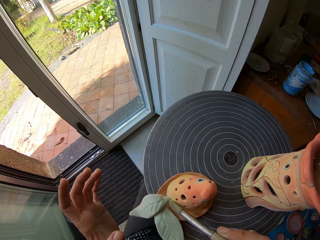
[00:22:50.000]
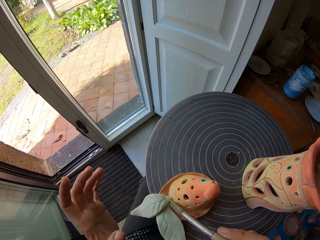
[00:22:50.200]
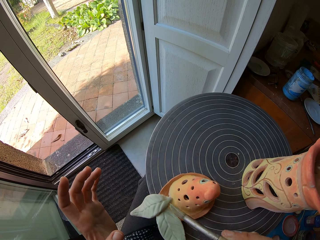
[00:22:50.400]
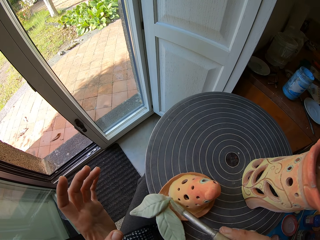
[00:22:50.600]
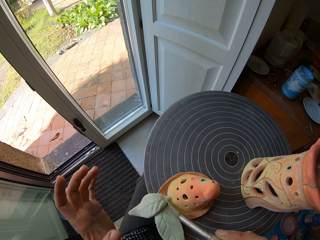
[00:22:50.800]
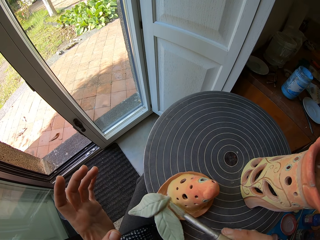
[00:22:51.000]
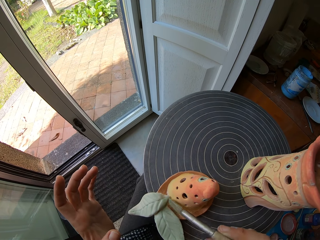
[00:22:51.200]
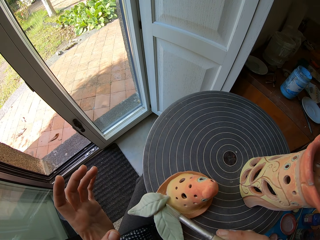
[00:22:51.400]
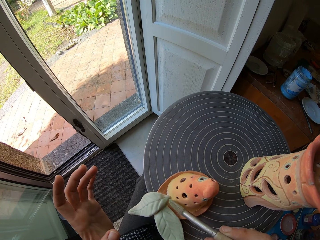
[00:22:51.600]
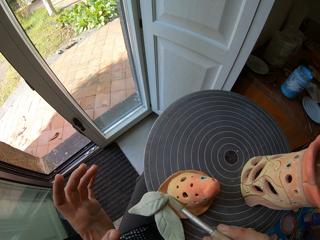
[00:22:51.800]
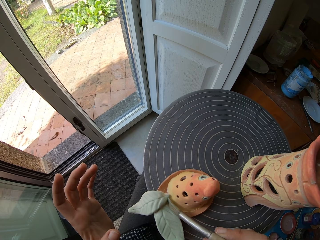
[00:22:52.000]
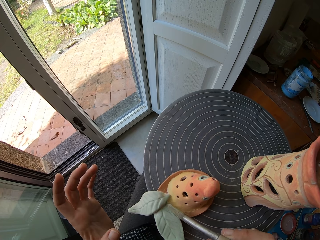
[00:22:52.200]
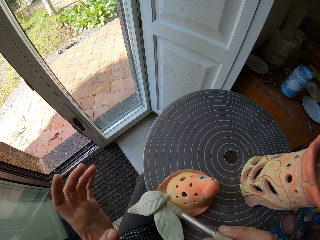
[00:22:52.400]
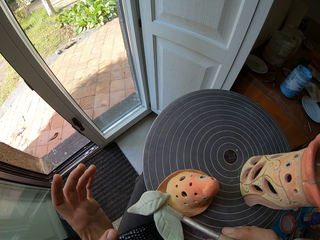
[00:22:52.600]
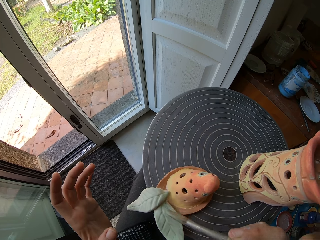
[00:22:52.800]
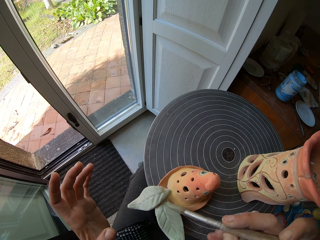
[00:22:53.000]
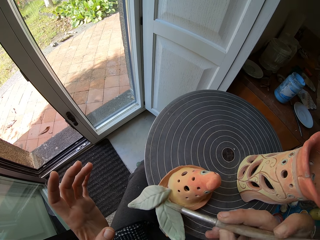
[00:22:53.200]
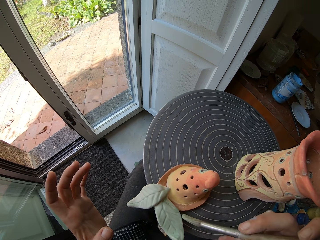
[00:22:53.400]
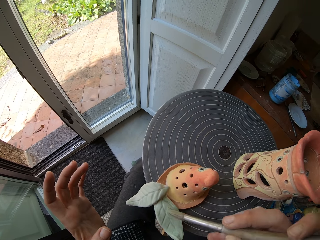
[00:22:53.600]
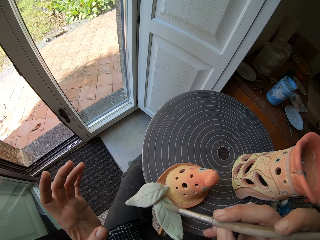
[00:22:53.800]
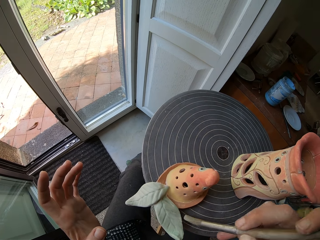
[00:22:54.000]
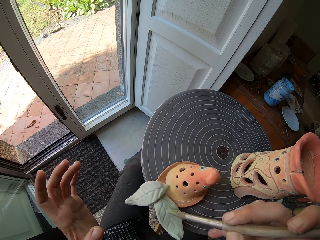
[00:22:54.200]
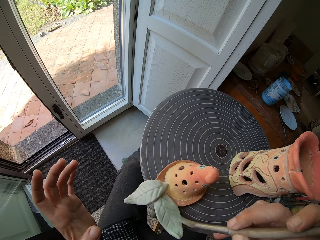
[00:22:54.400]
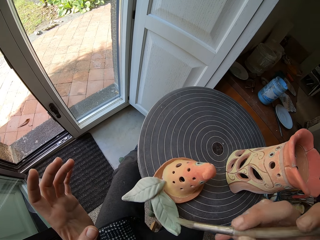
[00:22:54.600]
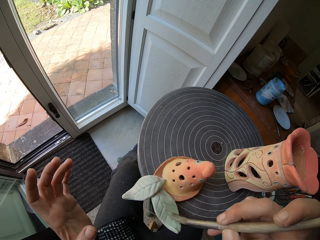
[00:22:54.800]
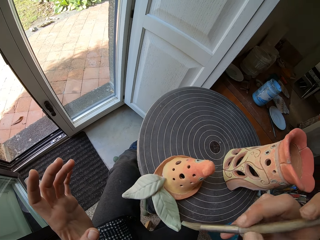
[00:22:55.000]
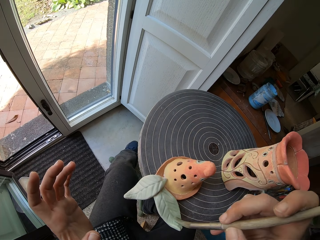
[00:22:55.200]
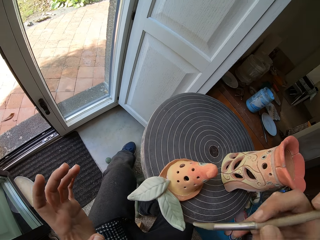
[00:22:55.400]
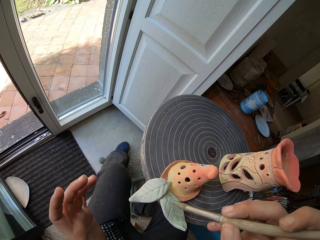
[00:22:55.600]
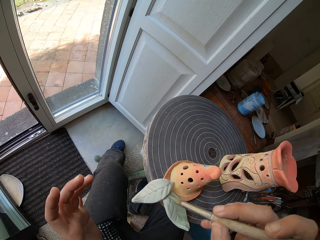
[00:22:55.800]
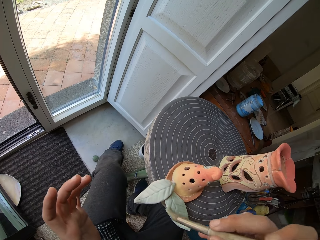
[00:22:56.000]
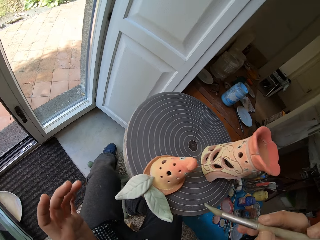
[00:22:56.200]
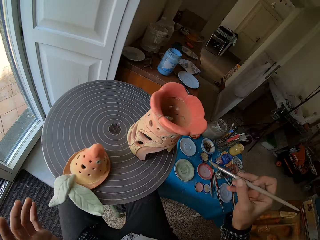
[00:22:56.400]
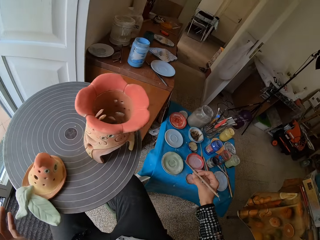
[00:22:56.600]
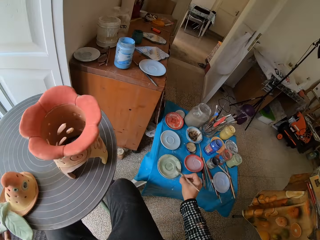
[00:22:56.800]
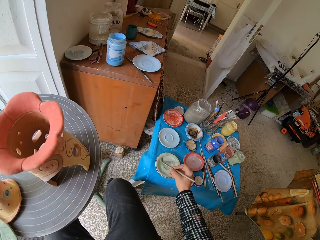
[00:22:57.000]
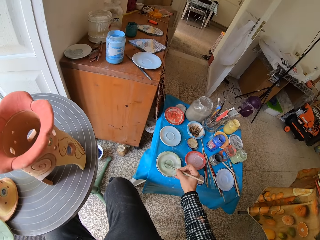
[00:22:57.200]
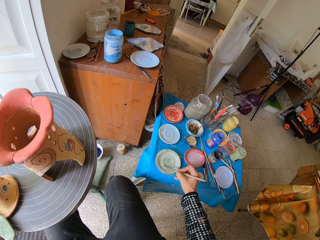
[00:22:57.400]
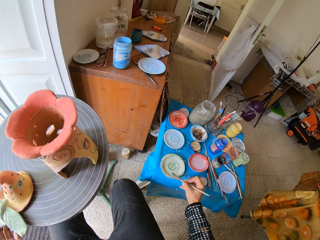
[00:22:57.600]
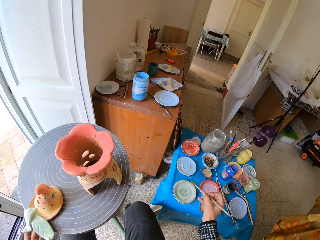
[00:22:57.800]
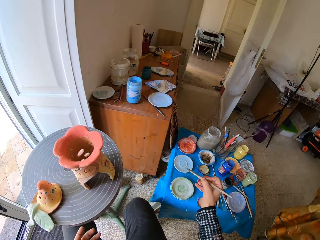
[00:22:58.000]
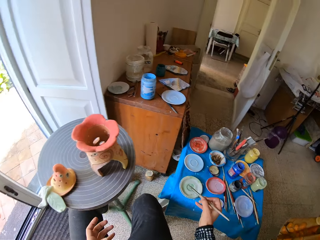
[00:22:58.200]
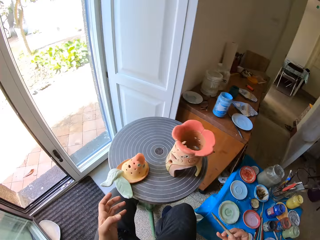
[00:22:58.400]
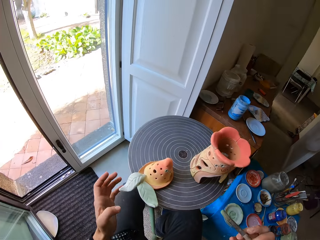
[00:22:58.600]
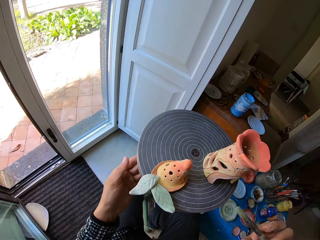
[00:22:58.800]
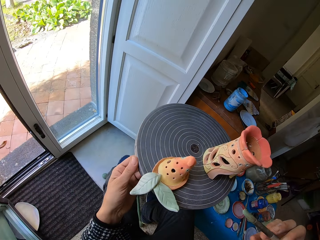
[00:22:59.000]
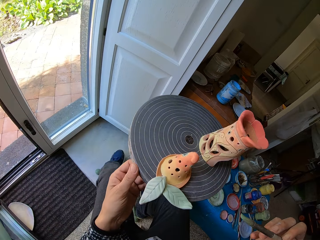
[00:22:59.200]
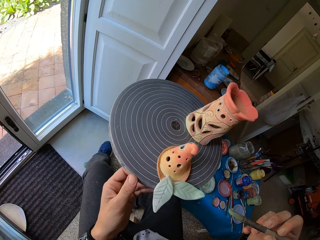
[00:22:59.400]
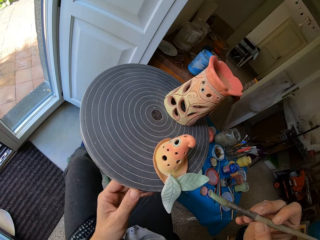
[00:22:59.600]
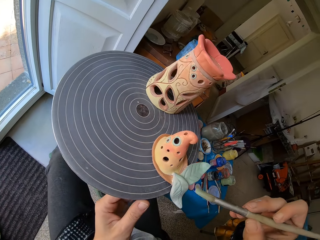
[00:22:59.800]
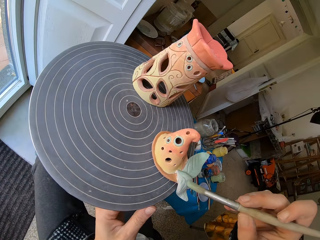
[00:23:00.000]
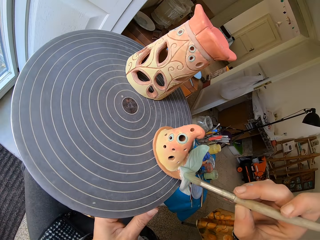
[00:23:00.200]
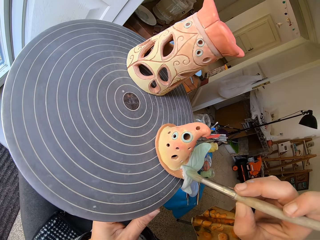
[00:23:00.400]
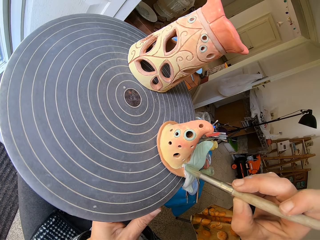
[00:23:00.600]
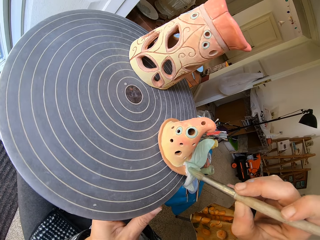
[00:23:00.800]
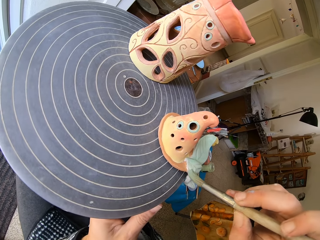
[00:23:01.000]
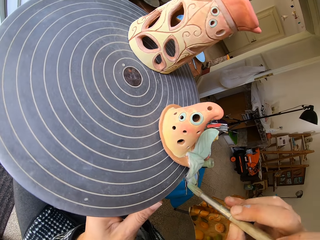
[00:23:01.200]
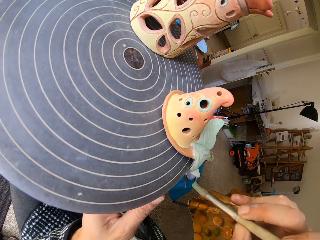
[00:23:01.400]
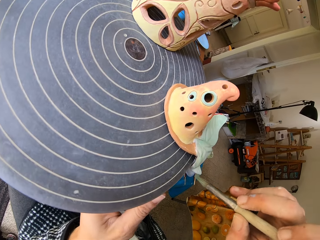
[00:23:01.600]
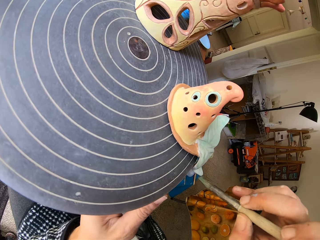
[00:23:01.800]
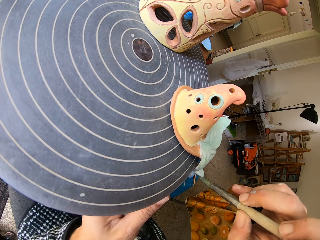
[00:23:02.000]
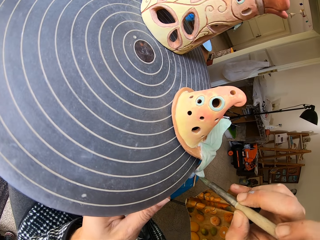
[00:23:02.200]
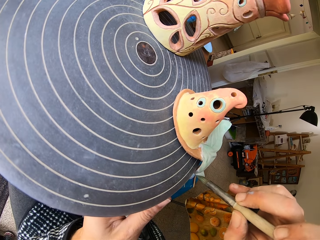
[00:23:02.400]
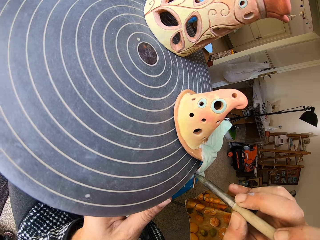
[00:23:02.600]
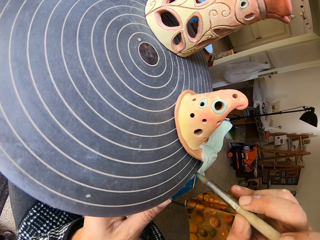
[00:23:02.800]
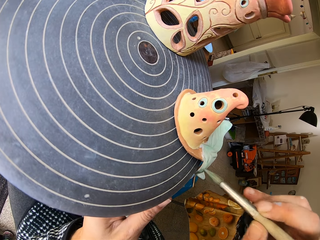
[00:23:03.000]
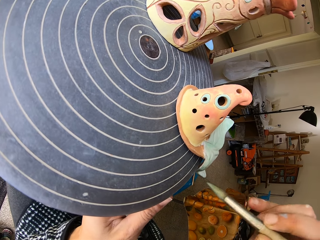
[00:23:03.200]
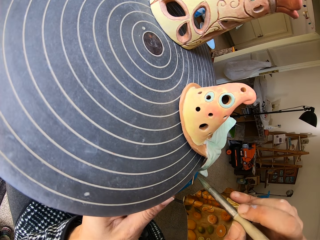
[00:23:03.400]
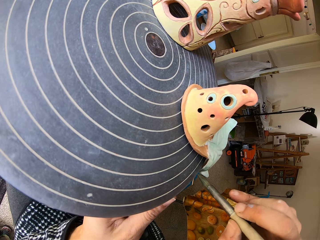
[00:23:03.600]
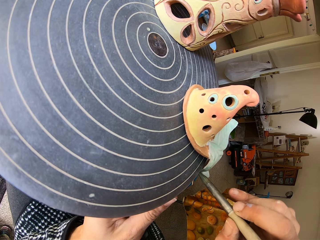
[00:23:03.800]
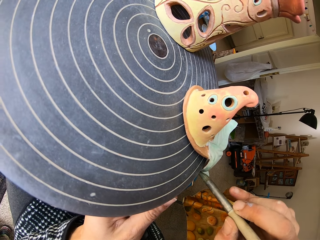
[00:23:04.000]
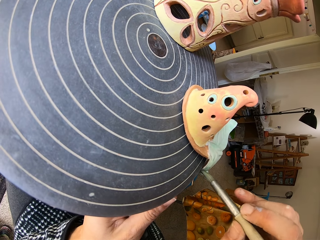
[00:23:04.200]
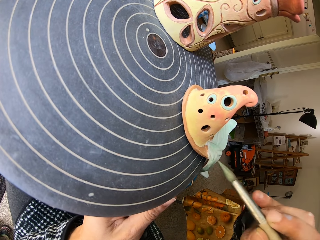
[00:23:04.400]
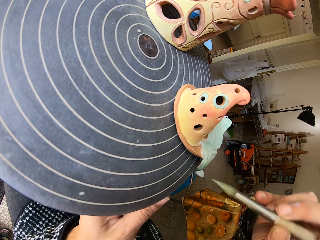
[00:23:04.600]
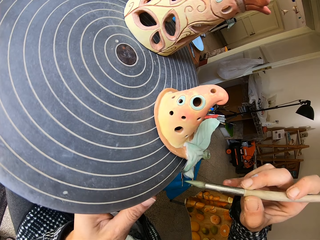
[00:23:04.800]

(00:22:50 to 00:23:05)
The camera wearer takes paint from the ceramic saucer with the paint brush with his right hand. He rotates the stand. He paints the ceramic ware on the pottery wheel with the paint brush with his right hand.

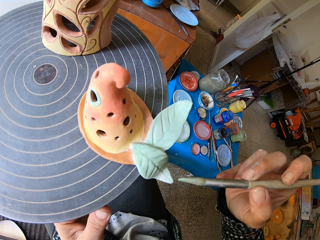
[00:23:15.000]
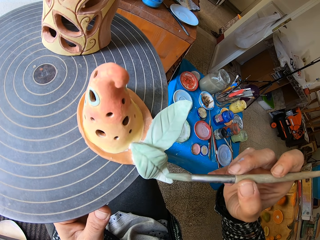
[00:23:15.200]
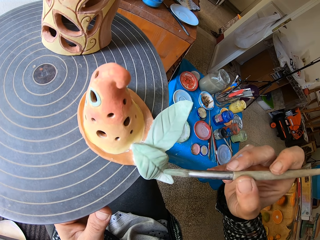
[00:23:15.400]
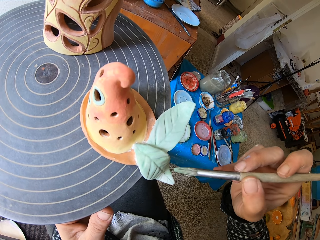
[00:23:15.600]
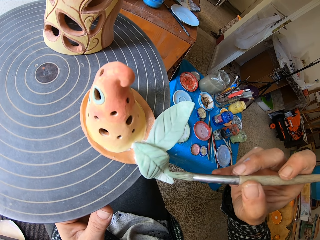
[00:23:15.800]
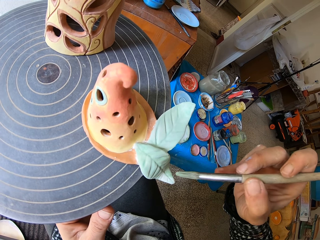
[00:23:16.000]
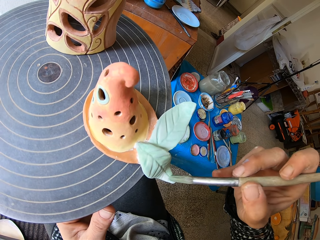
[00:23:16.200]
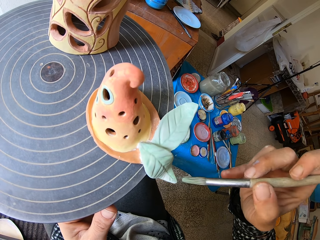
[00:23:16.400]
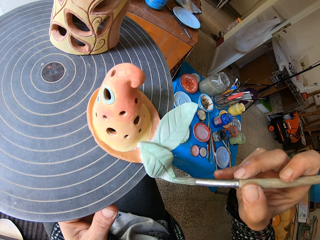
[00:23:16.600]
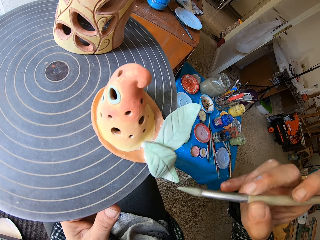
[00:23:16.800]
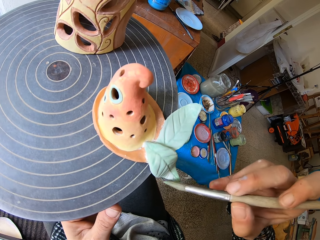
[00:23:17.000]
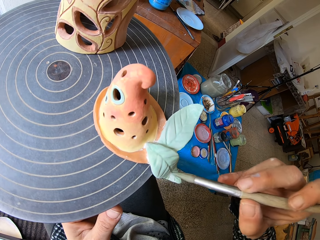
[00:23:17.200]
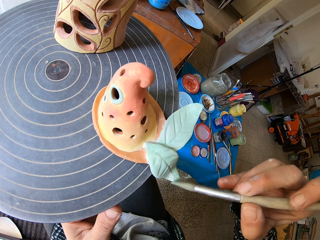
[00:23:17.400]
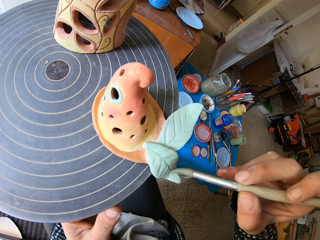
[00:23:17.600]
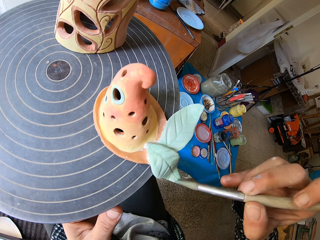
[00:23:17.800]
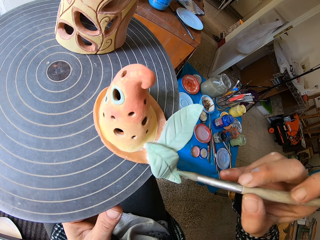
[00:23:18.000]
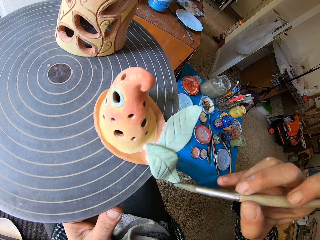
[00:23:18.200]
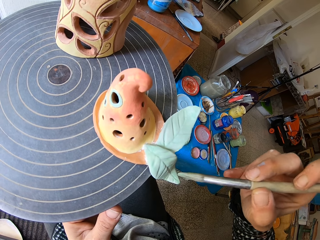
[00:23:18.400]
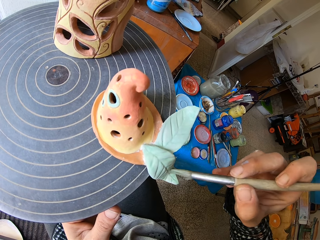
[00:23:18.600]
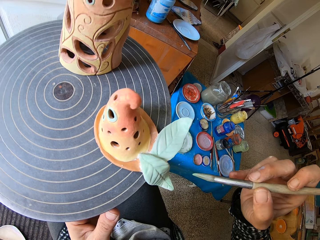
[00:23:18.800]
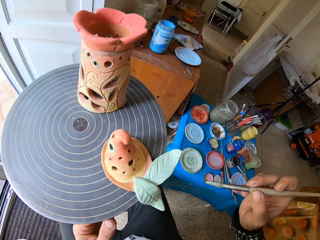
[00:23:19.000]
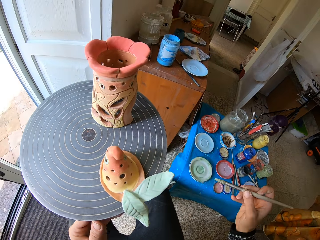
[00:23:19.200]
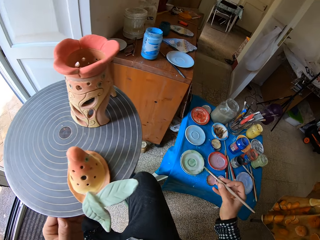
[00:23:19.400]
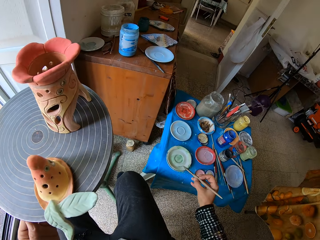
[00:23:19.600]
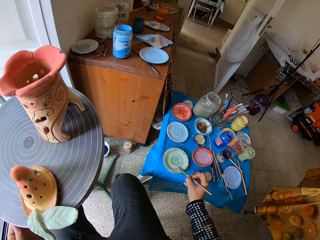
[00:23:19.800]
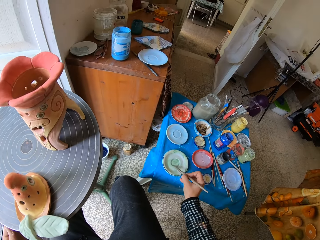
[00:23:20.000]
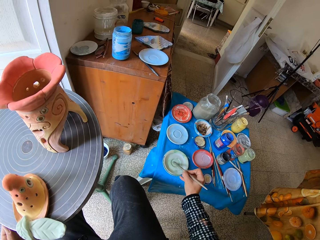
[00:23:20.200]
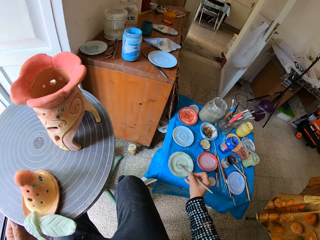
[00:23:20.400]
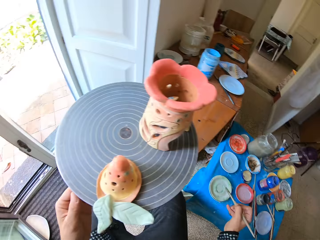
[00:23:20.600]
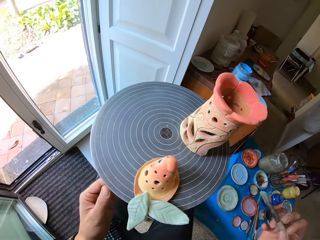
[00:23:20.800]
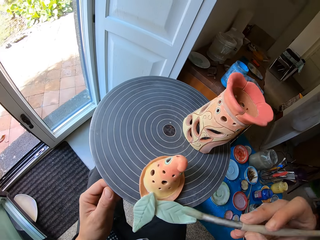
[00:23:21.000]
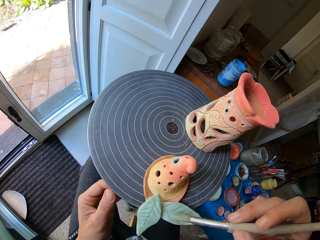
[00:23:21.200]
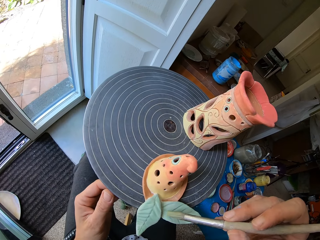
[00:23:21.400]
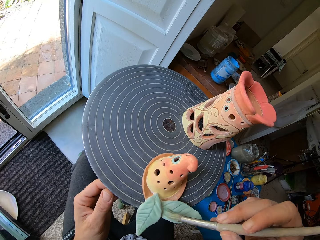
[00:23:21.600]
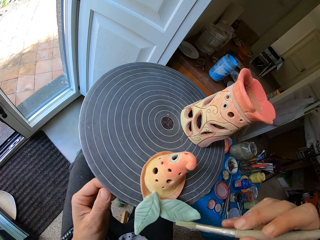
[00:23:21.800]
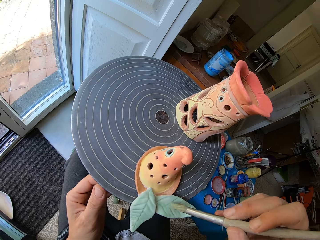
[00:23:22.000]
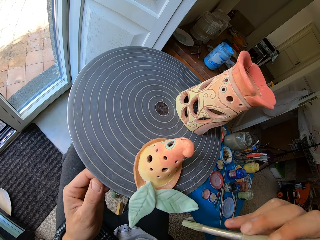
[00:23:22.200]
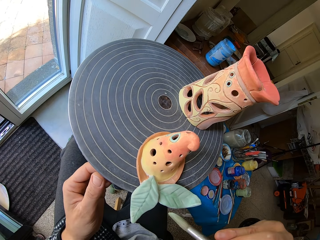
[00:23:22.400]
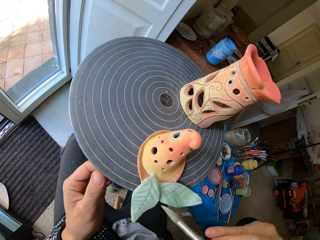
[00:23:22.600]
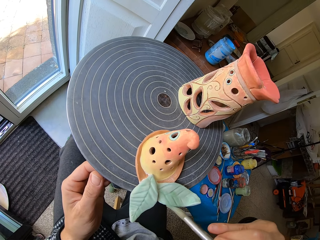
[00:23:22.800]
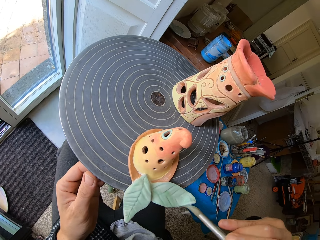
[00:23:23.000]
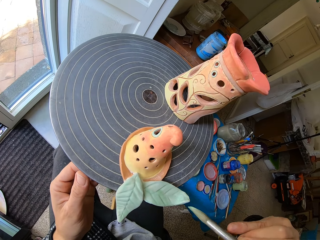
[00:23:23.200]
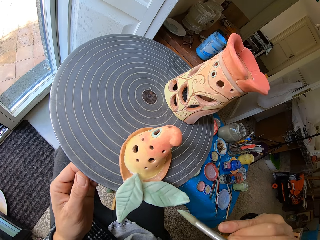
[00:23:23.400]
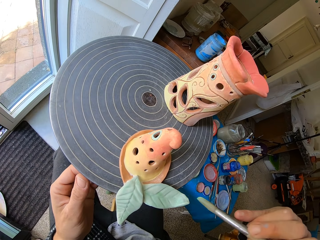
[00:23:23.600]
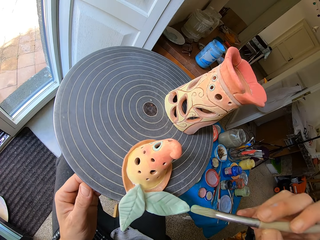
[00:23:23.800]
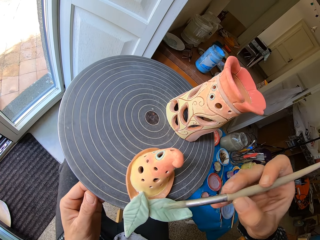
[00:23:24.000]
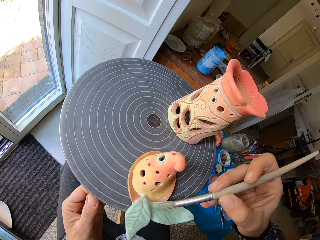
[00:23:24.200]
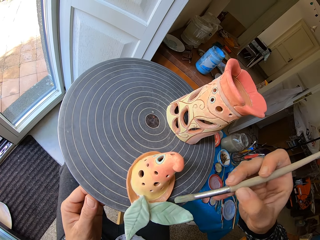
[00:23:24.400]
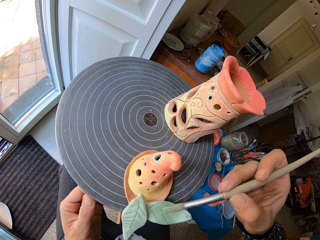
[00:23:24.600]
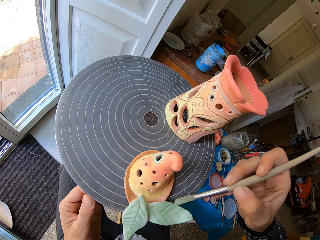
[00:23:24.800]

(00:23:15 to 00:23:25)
The camera wearer takes paint from the ceramic saucer with the paint brush with his right hand. He paints the ceramic ware on the pottery wheel with the paintbrush with his right hand.
